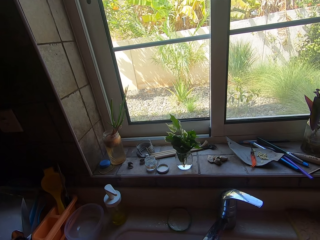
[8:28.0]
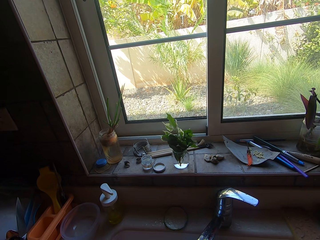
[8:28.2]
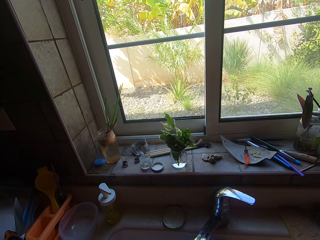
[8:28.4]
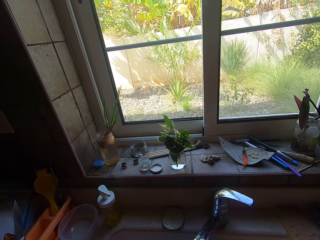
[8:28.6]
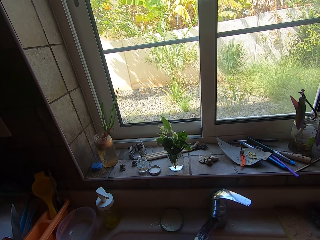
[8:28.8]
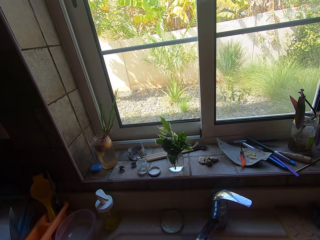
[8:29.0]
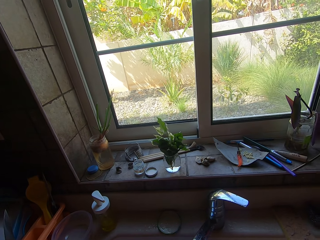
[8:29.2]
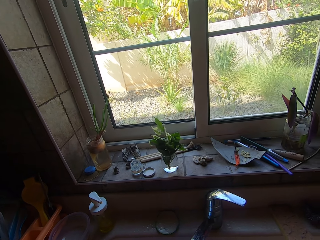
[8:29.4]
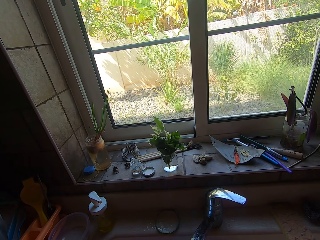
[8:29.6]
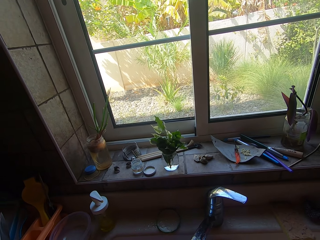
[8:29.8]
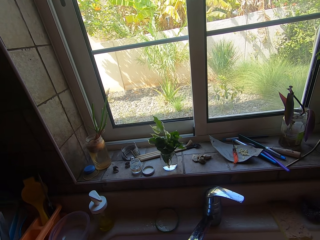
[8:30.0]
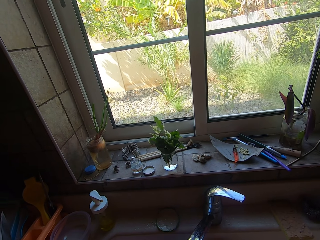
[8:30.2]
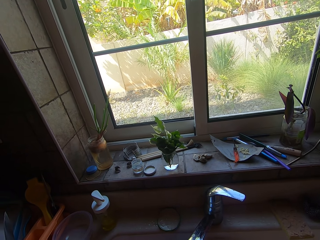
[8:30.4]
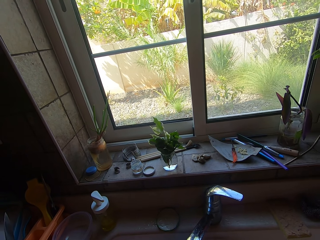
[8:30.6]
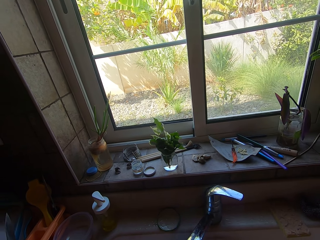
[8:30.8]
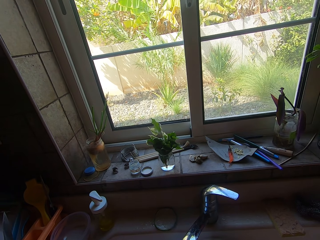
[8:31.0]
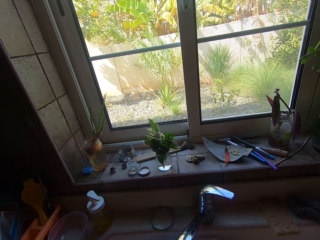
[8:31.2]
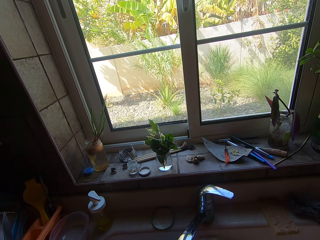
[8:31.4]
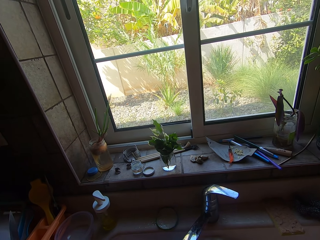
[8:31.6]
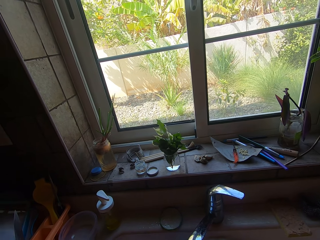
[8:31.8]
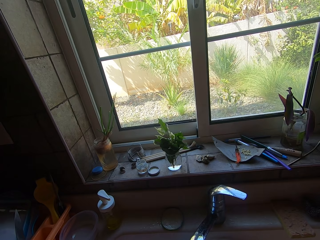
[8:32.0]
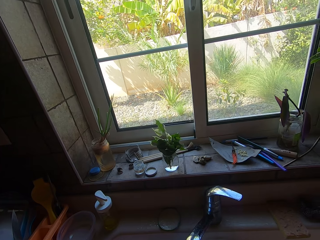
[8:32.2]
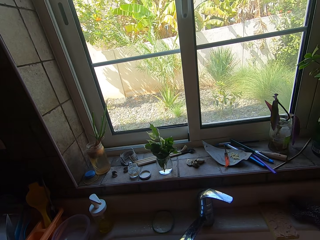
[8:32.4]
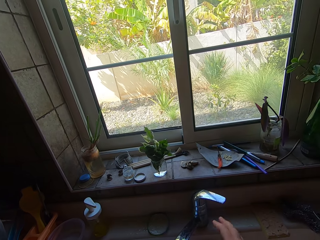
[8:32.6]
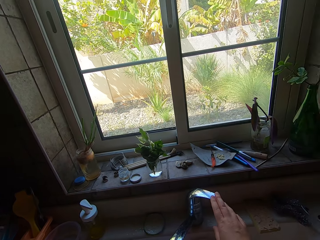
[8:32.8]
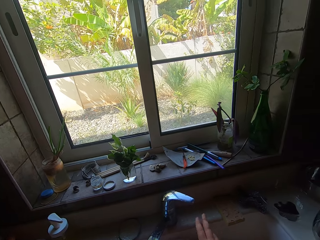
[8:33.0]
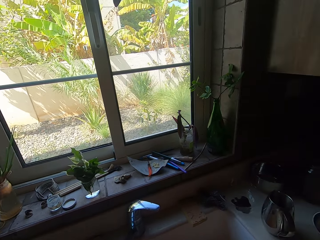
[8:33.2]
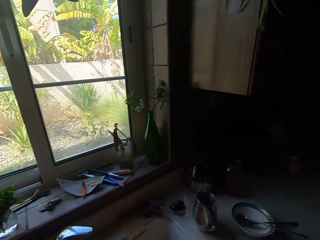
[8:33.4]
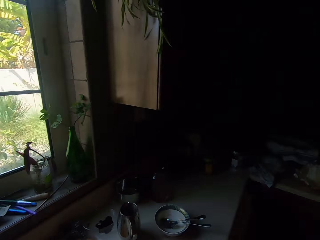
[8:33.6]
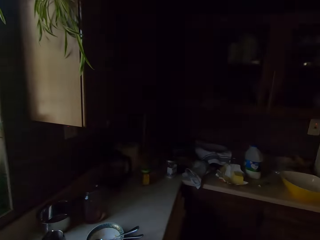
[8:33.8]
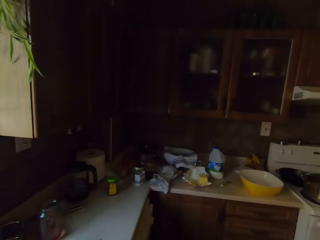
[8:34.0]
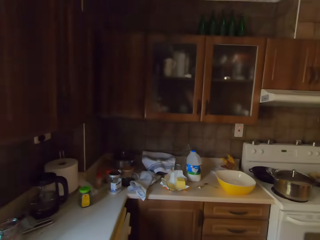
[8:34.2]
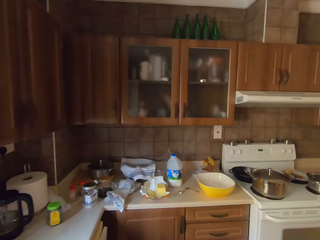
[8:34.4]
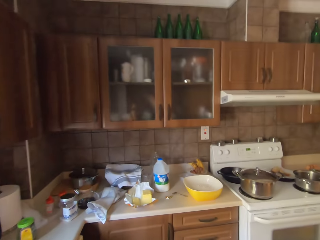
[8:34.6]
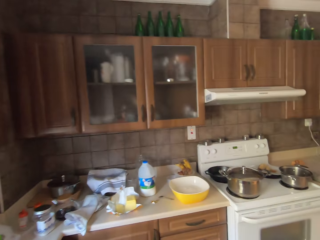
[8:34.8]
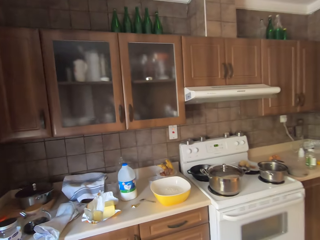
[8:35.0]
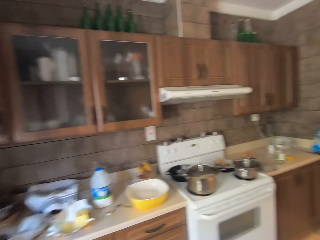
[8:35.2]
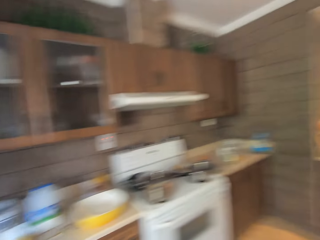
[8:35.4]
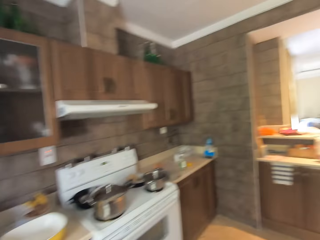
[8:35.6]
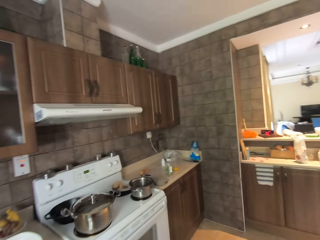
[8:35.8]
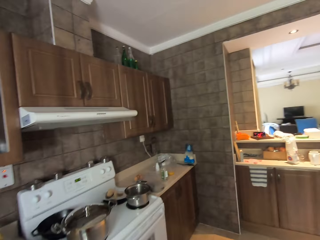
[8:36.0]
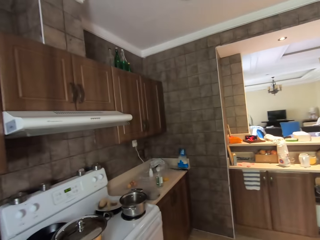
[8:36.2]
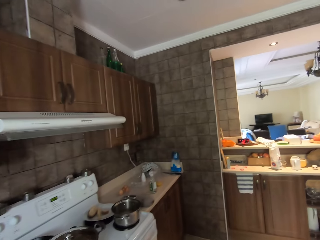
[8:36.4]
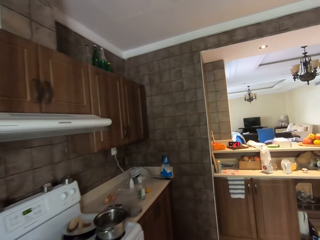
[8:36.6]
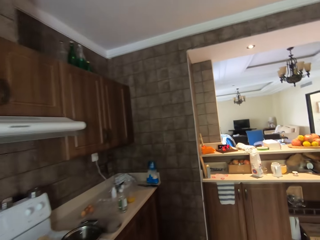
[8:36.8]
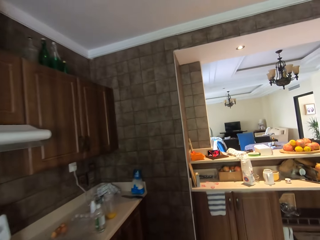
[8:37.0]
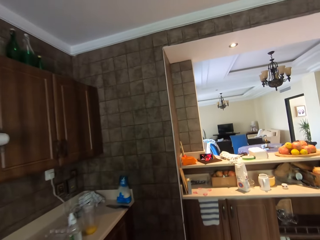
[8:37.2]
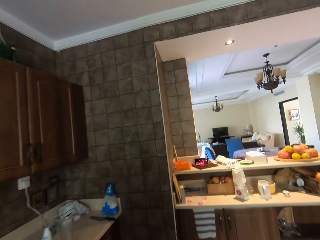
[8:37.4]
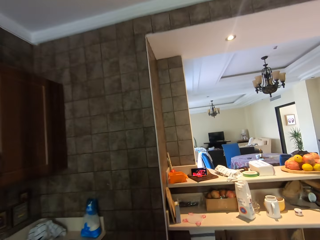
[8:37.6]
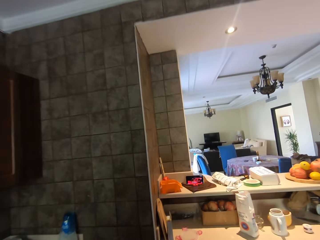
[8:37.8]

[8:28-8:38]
The camera wearer closes the tap. They walk right.

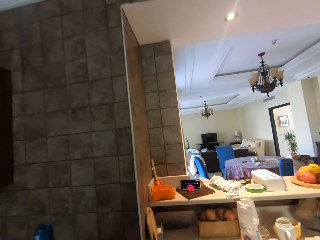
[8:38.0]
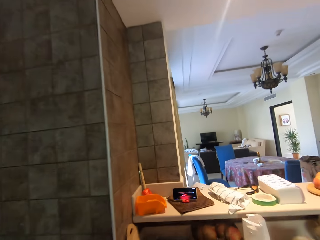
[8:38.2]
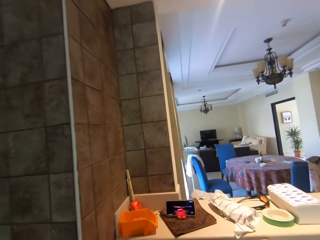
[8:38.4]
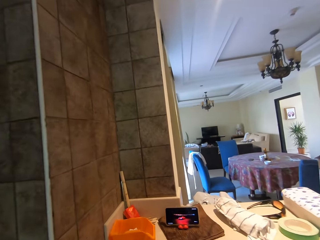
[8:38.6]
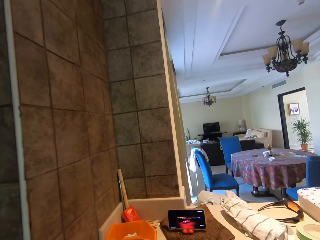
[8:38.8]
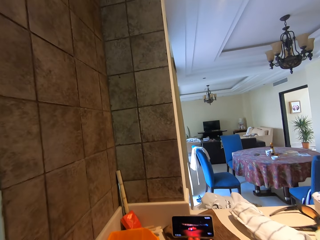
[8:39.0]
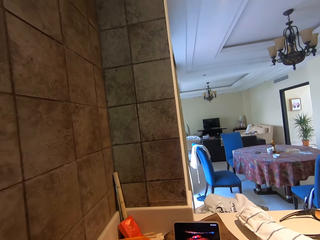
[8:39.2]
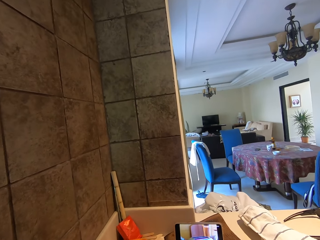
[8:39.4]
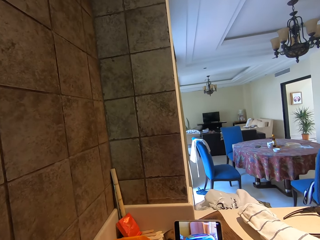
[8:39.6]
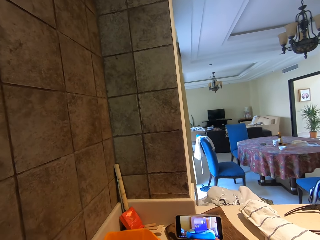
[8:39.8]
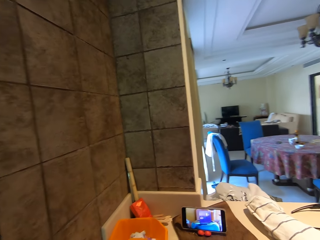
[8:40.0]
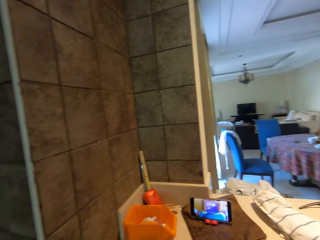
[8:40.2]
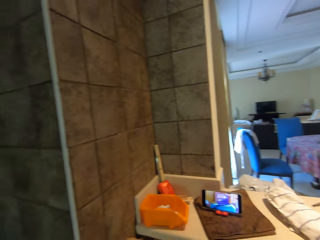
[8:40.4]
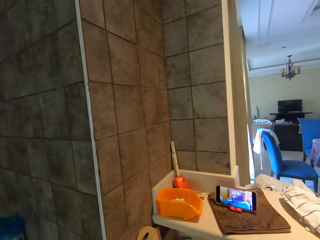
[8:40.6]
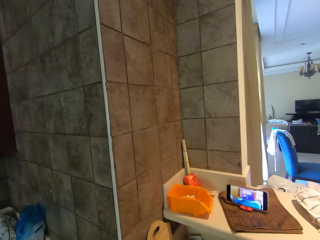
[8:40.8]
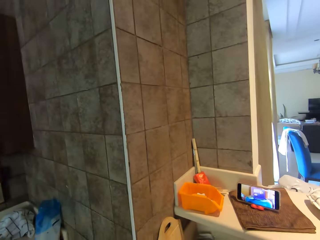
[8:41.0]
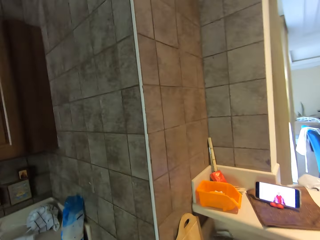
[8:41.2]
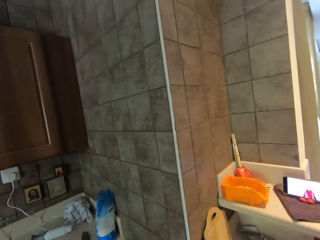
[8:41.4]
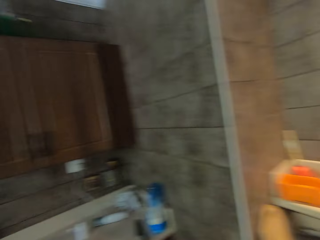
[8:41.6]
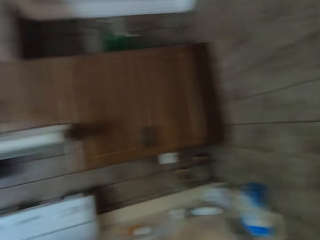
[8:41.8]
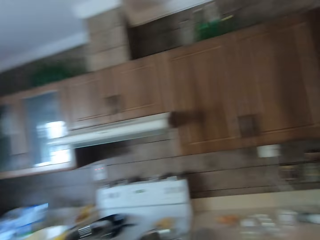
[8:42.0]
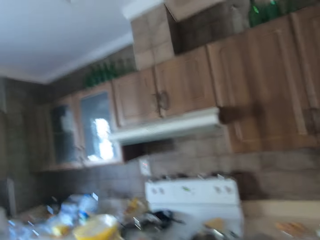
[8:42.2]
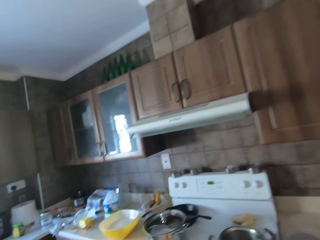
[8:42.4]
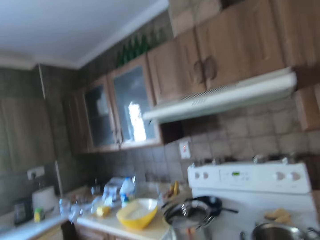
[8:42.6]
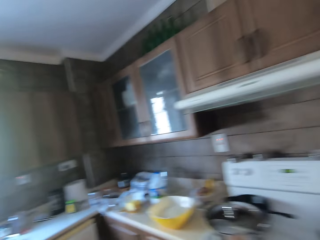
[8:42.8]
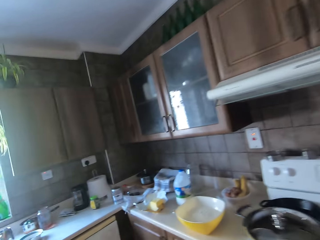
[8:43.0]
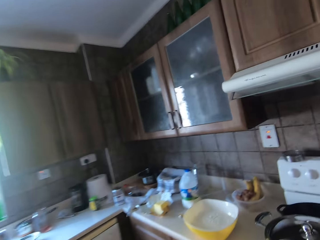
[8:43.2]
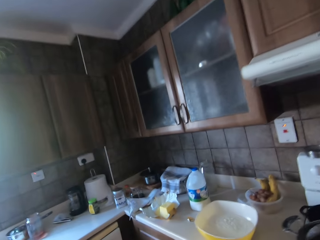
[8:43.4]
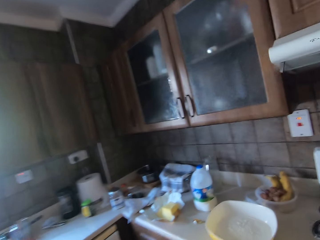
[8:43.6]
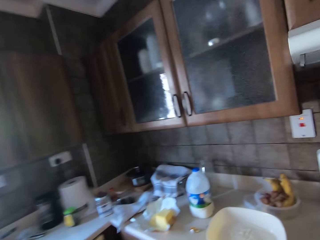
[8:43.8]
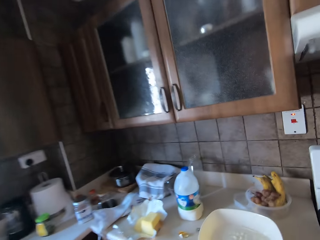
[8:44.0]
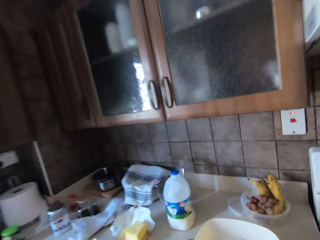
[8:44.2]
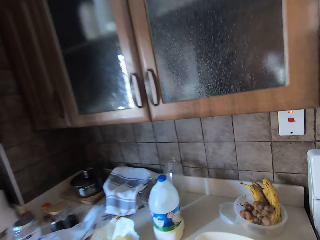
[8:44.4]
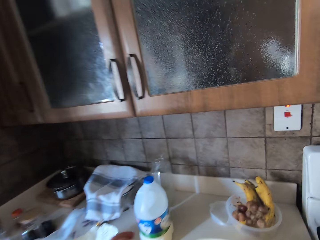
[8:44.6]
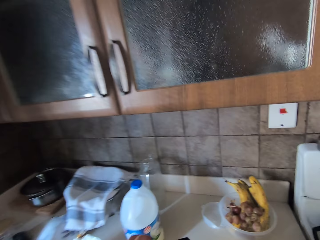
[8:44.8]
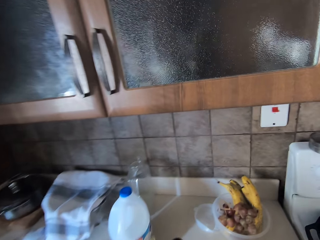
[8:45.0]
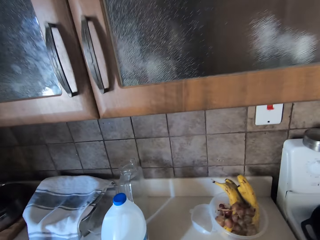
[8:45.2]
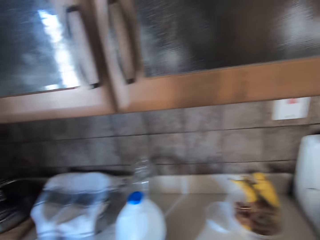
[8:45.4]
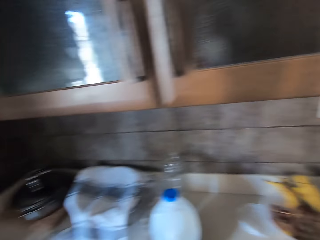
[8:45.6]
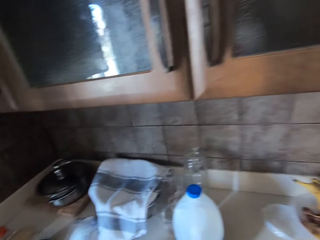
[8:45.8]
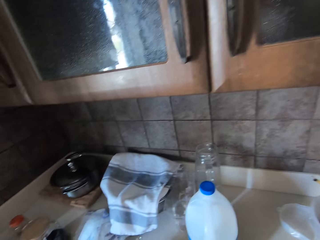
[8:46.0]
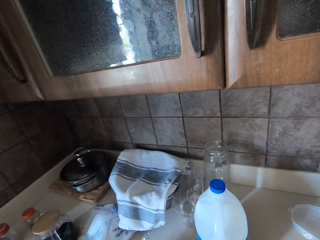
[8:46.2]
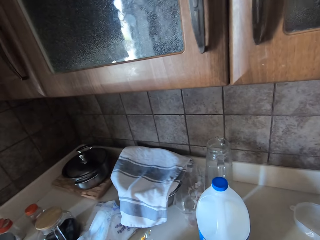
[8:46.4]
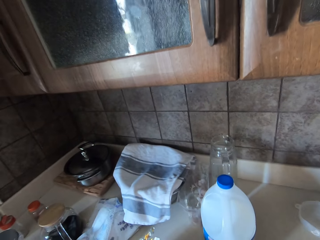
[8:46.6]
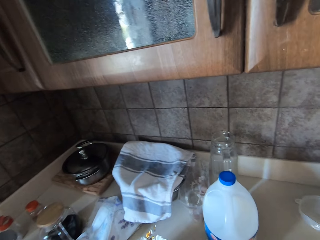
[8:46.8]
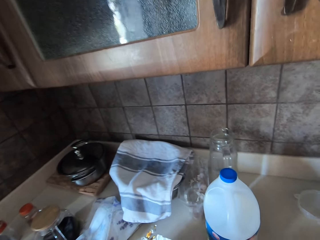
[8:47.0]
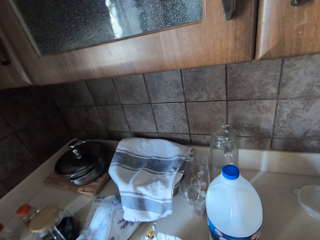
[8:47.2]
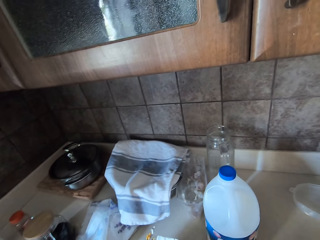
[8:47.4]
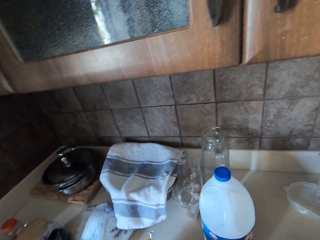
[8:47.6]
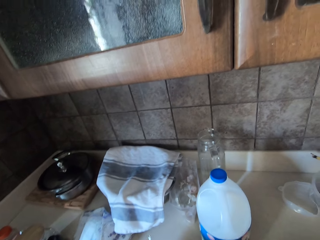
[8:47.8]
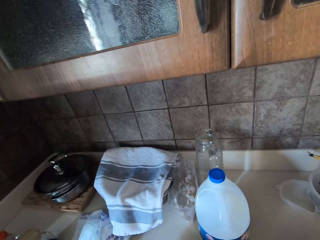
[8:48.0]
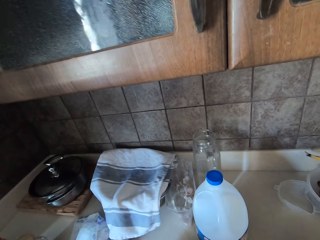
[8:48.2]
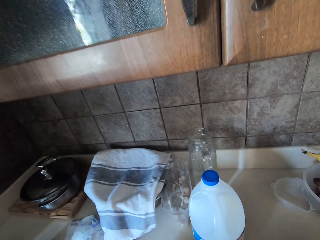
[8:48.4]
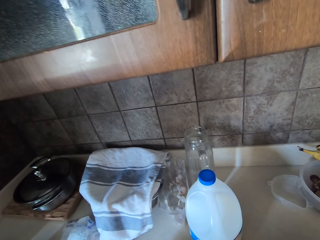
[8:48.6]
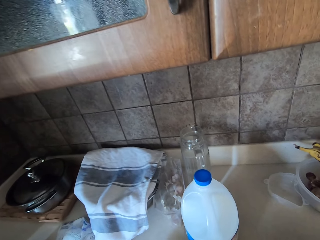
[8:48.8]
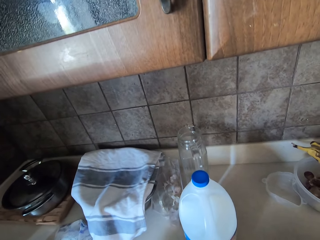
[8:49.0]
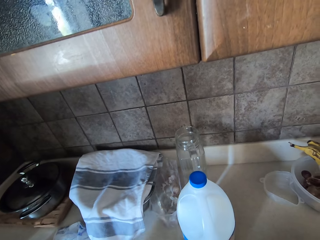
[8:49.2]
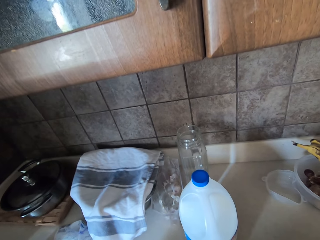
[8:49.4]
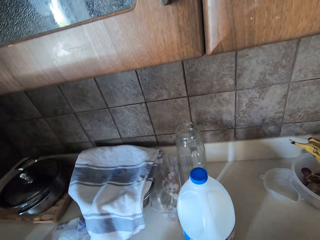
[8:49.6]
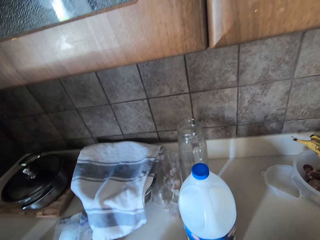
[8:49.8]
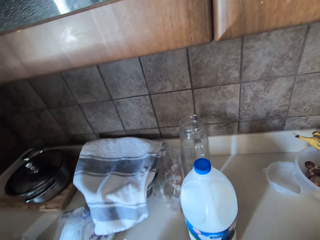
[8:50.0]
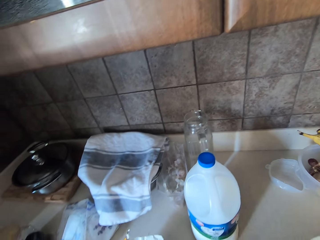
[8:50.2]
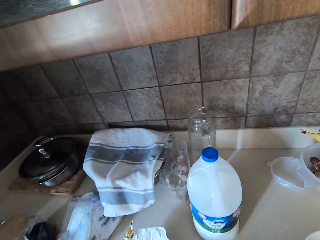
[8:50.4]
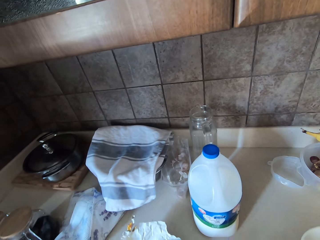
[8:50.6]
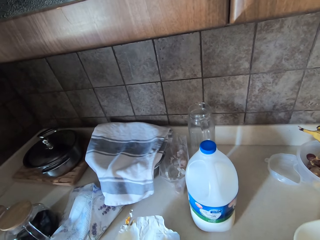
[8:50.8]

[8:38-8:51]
The camera wearer walks towards the phone. They click on the phone. They turn back. They walk forward.
